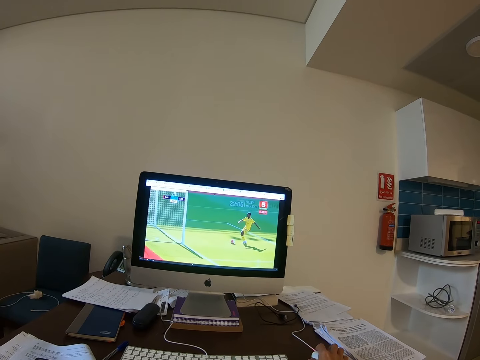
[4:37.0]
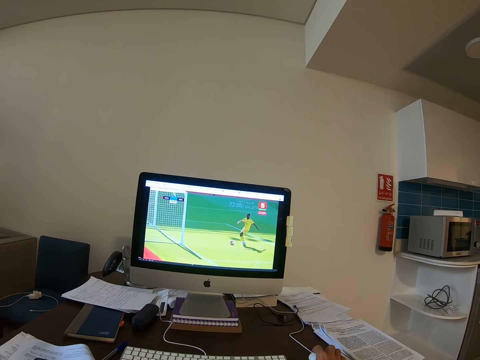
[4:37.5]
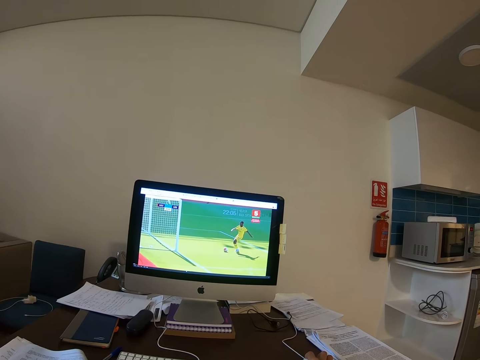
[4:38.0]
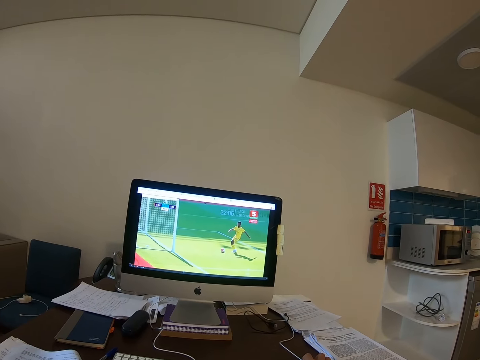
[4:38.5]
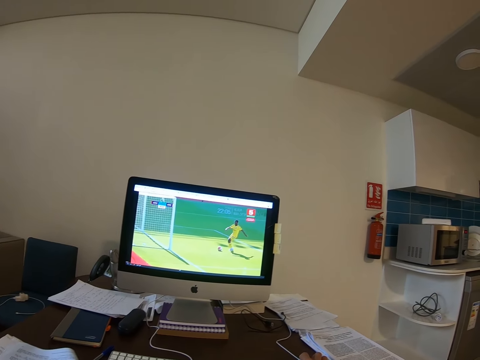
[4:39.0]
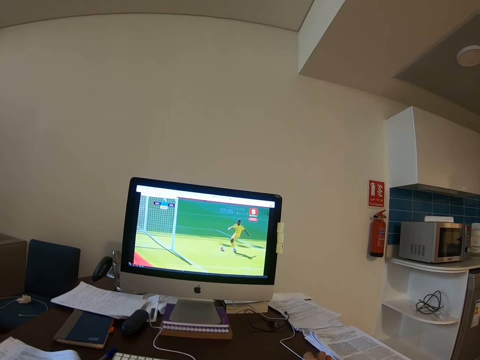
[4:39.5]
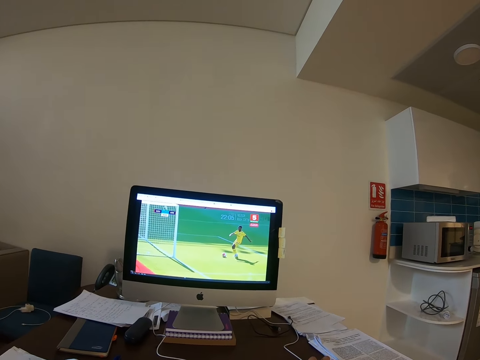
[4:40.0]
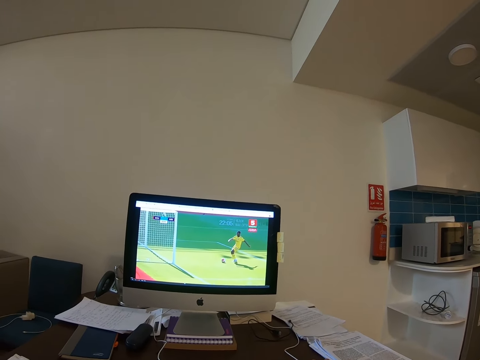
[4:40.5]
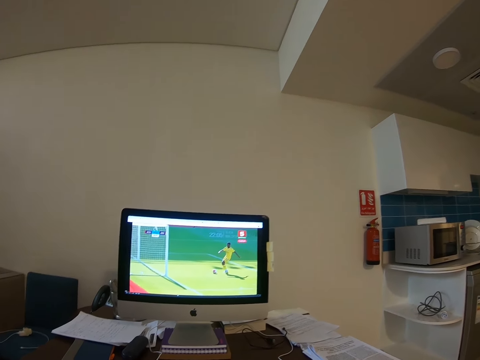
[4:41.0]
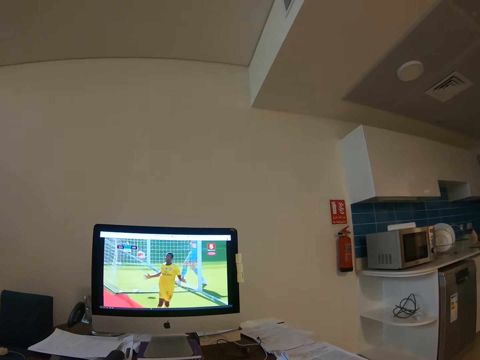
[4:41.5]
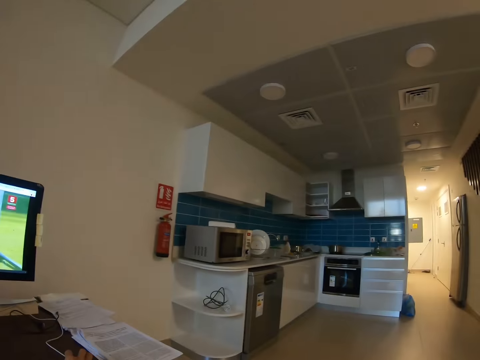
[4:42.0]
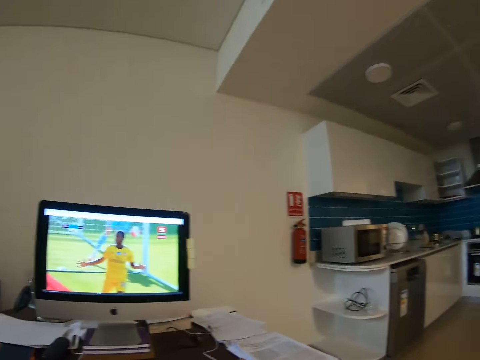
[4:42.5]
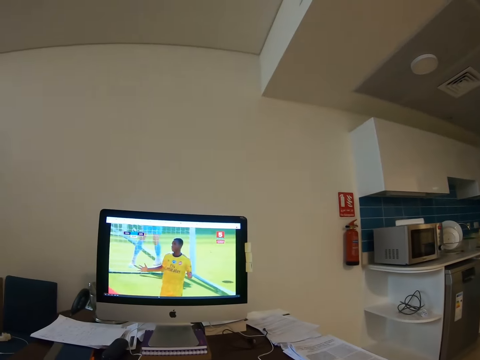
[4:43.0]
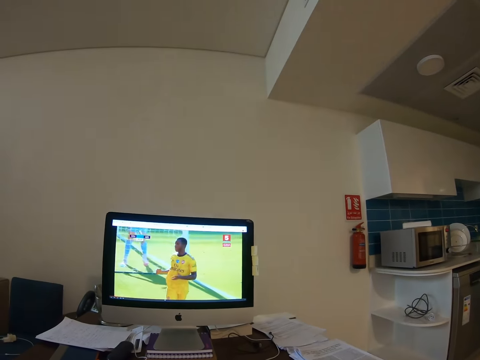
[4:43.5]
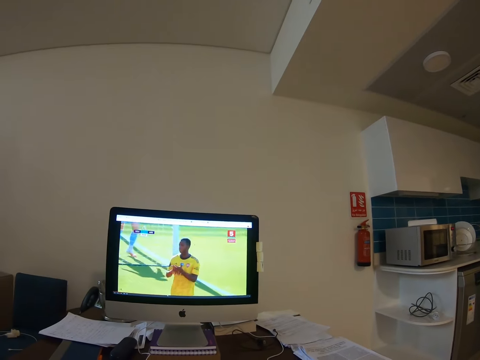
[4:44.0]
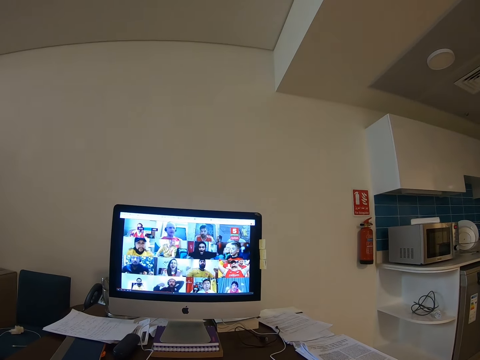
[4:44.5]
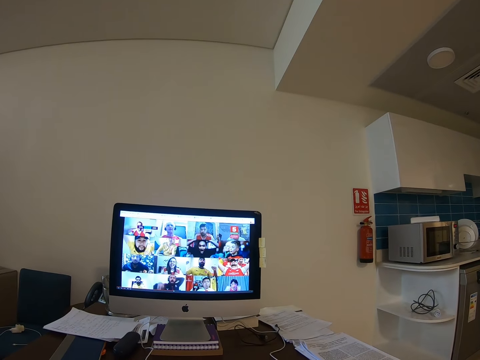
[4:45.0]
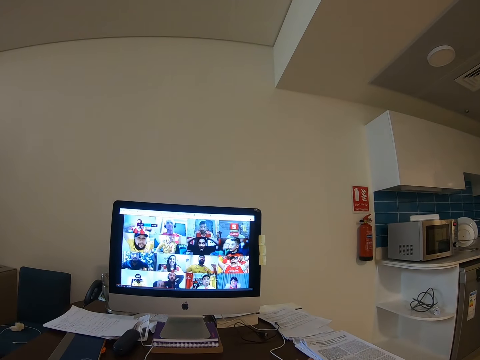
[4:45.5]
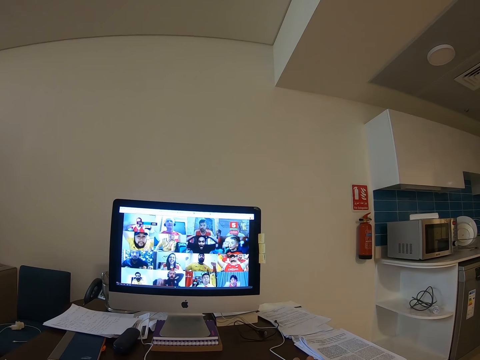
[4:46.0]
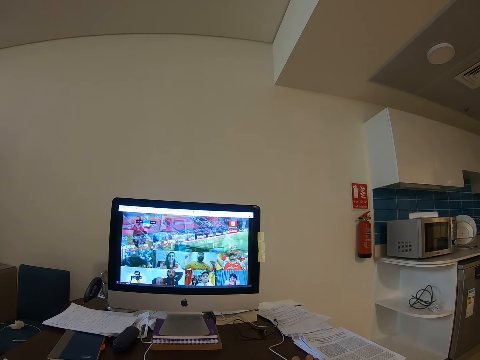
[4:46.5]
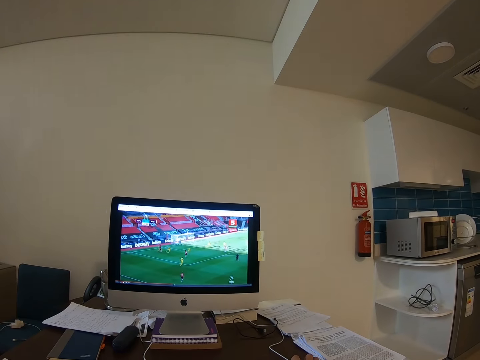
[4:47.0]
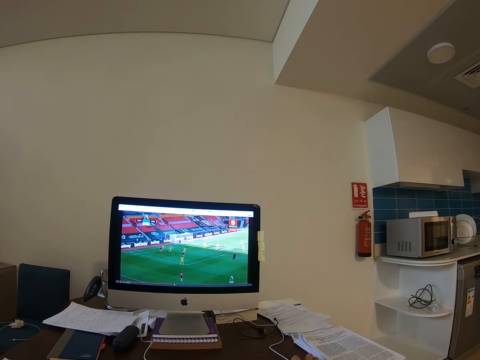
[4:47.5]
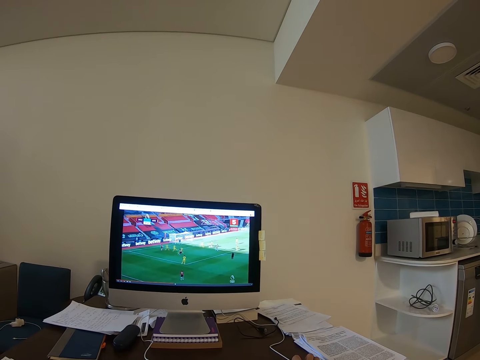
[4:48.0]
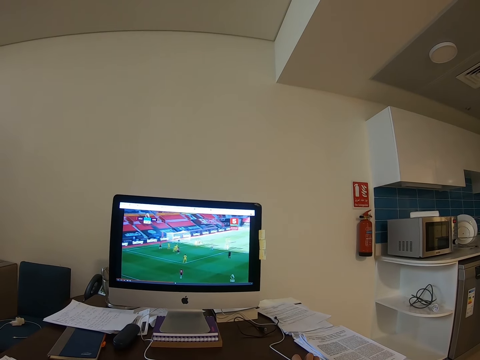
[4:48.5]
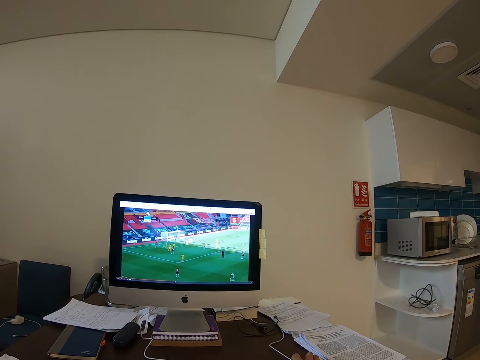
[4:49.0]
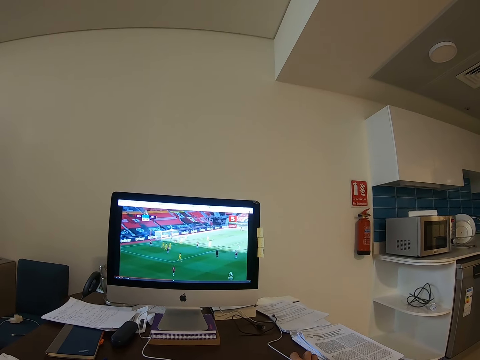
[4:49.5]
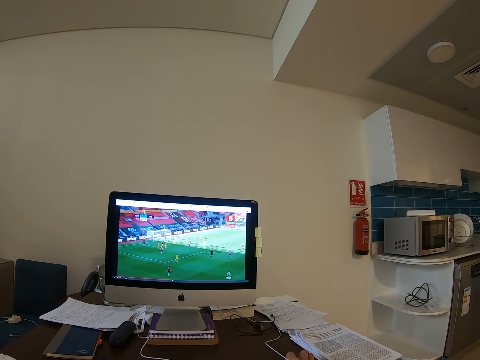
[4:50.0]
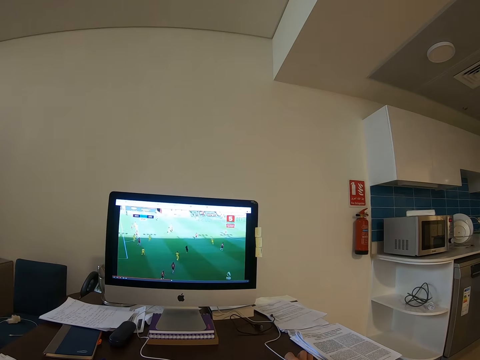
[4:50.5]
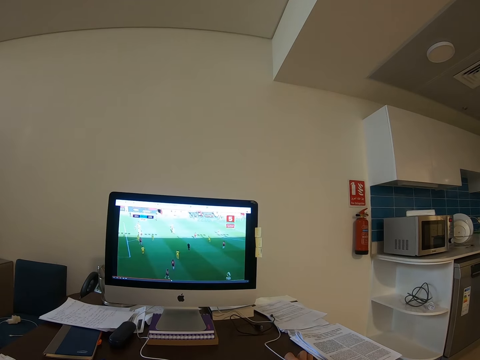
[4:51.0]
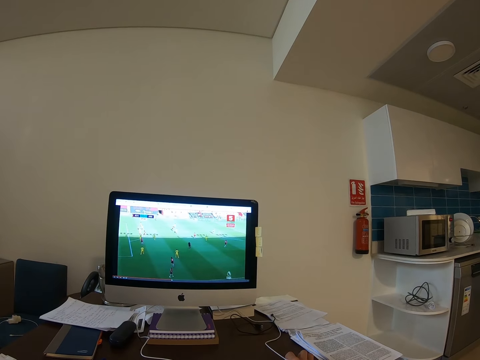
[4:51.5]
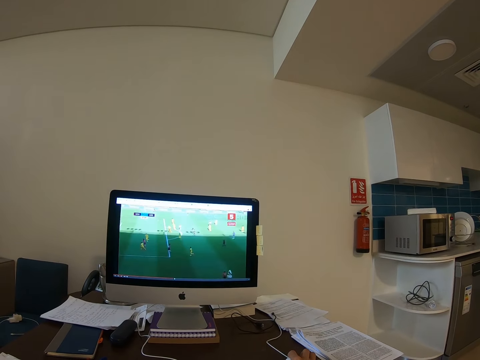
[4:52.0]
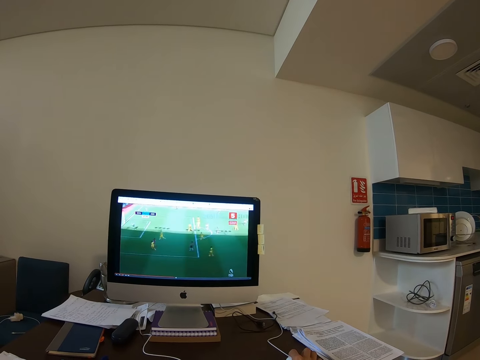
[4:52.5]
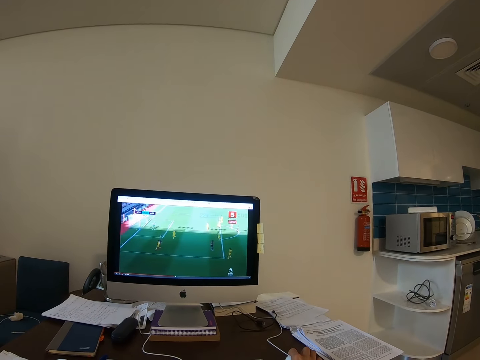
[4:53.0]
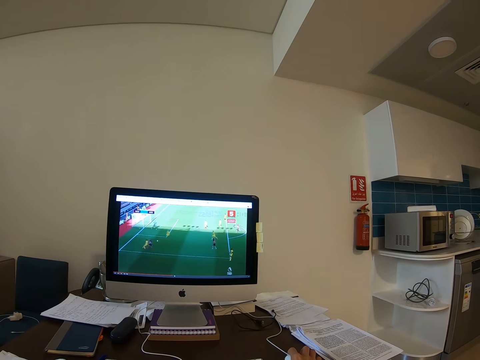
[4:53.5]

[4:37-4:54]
The camera wearer watches a video in the computer. They move the computer mouse.

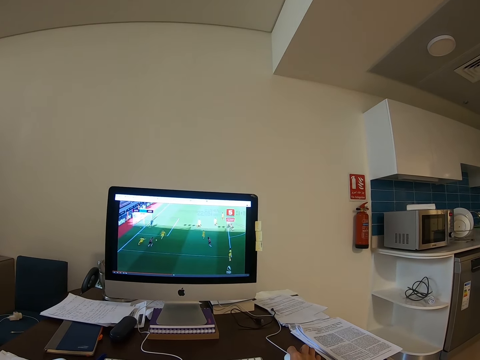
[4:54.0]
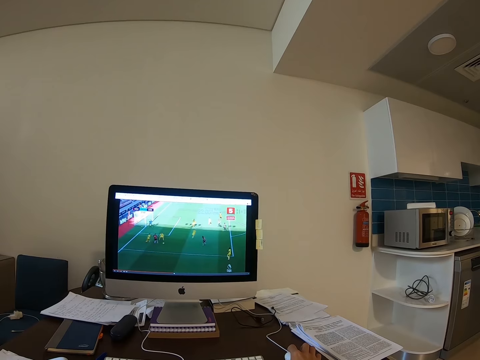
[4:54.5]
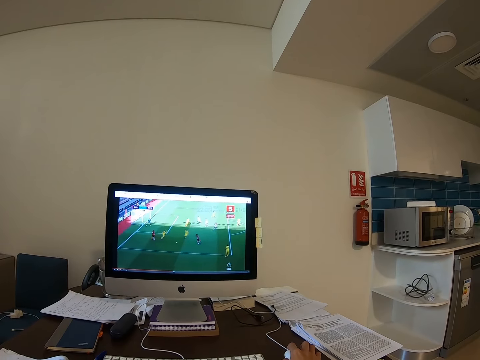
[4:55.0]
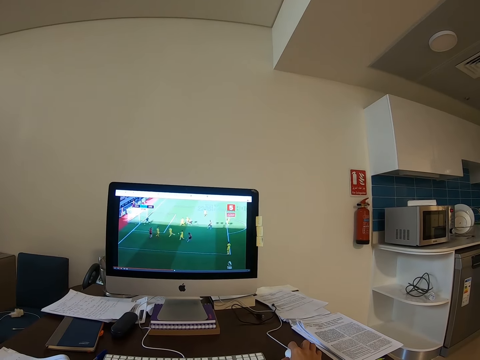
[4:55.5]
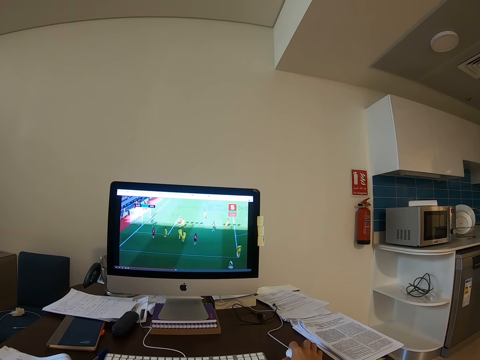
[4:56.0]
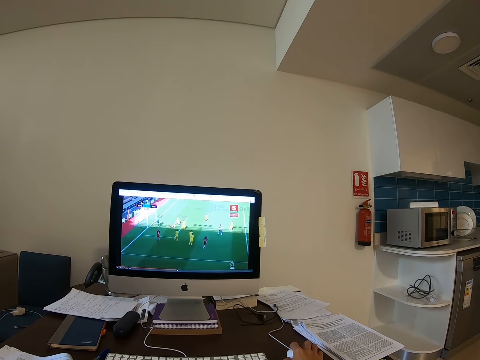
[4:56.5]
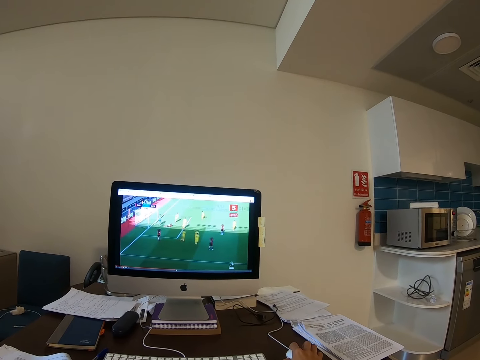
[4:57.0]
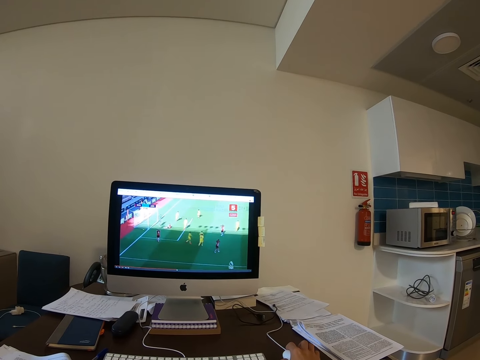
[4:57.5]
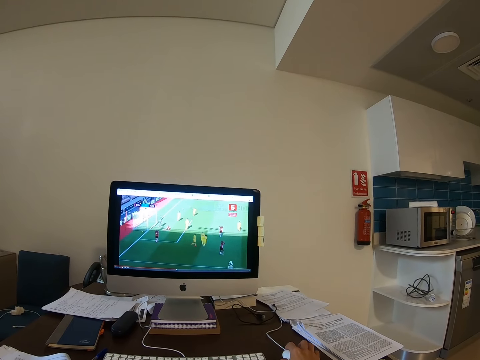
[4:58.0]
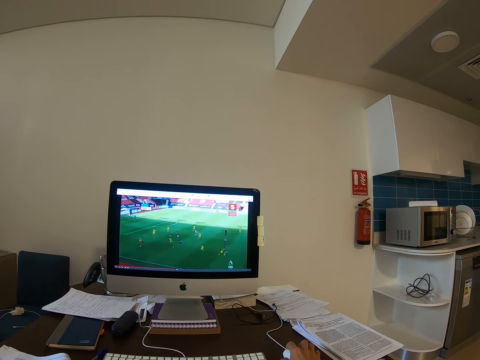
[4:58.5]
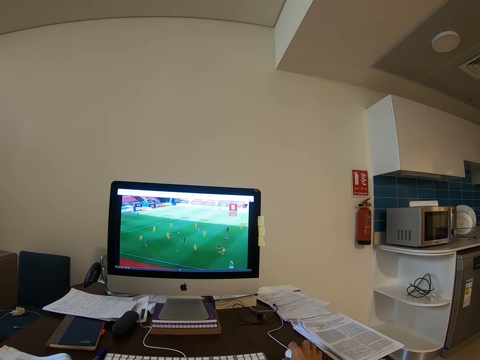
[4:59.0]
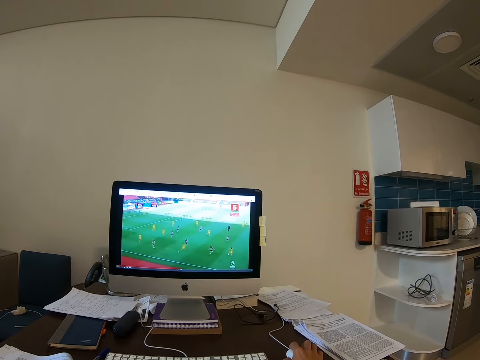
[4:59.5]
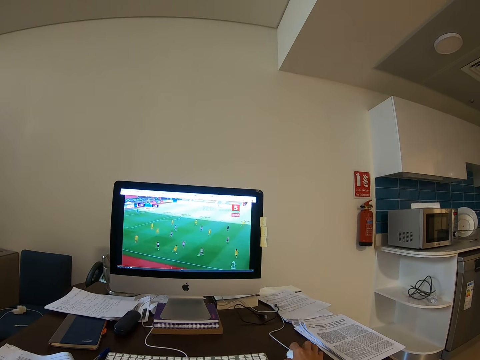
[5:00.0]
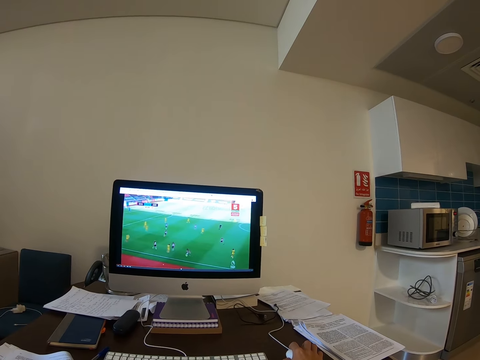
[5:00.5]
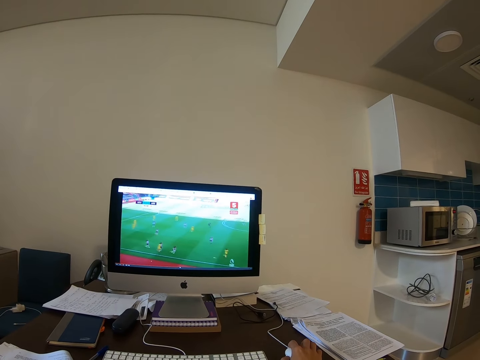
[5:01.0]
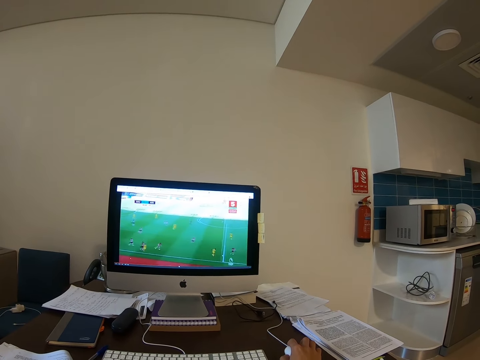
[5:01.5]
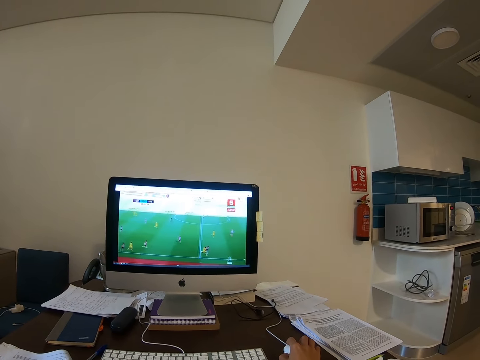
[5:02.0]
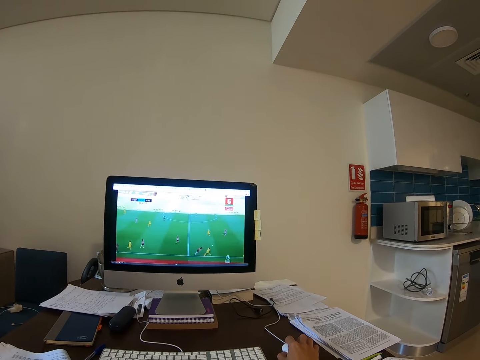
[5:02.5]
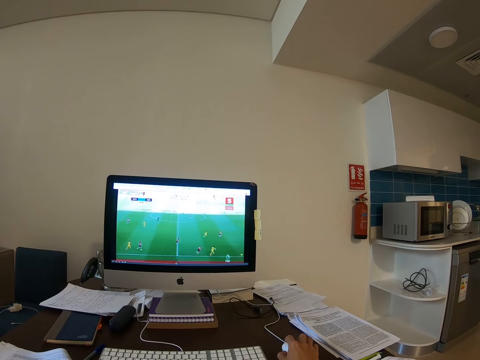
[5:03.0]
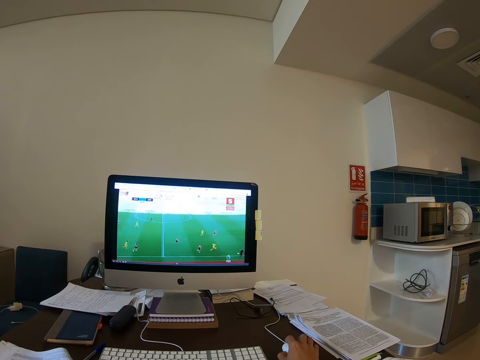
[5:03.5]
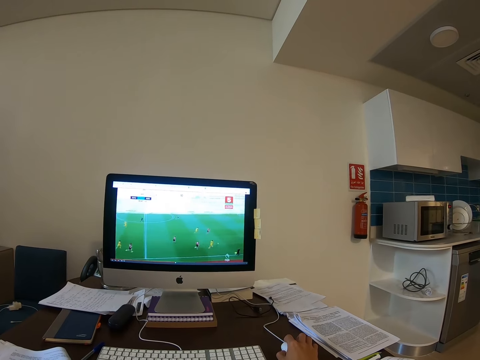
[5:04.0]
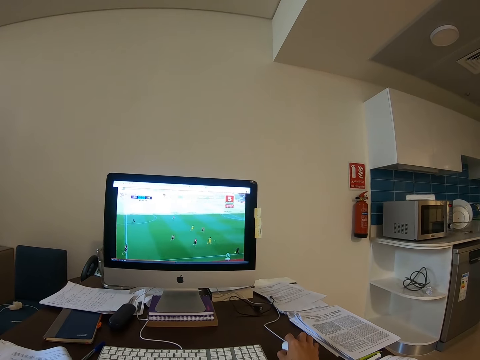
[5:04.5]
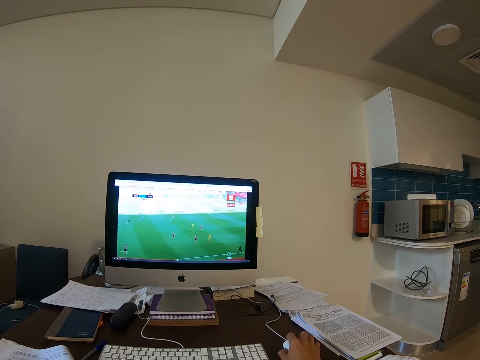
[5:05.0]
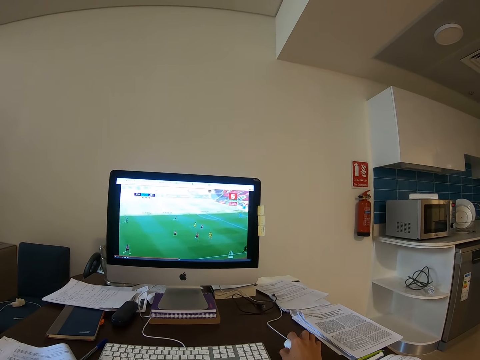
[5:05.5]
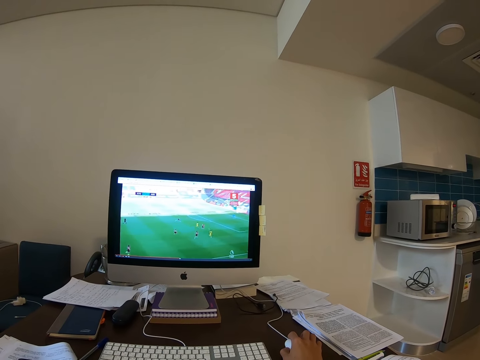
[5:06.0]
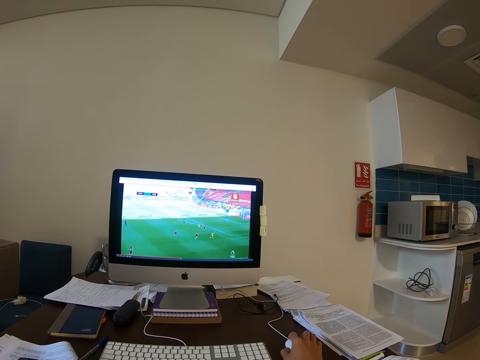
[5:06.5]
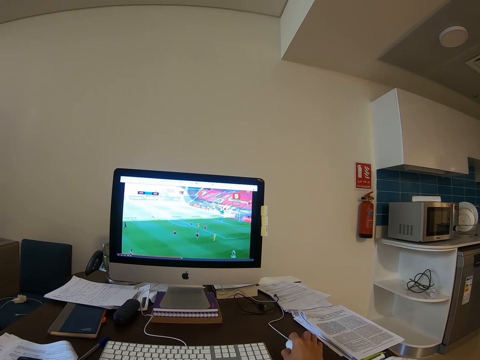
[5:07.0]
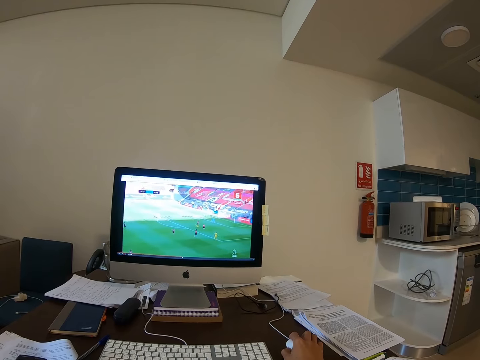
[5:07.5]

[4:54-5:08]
The camera wearer holds the computer mouse on the table. They move the computer mouse. They hold the computer mouse on the table.
